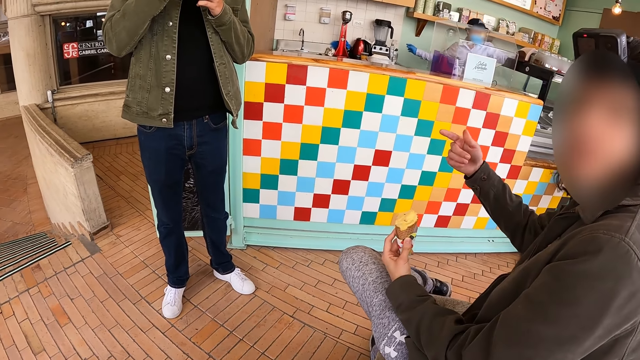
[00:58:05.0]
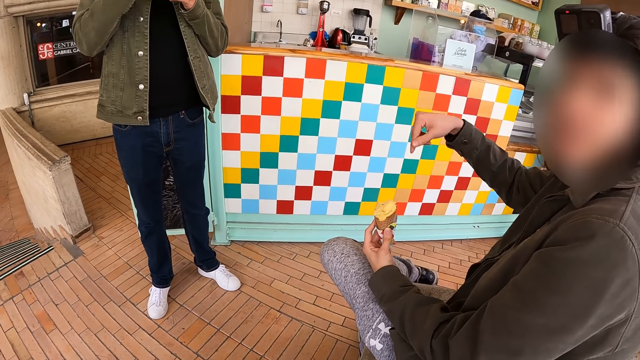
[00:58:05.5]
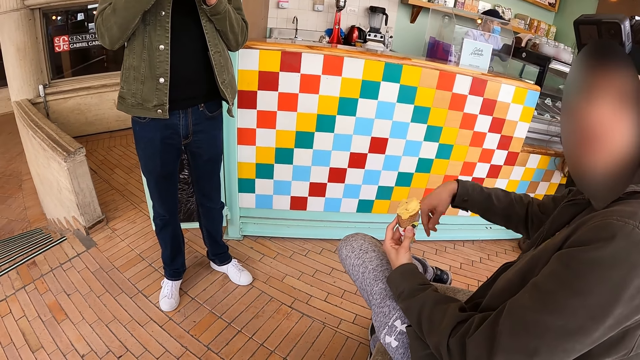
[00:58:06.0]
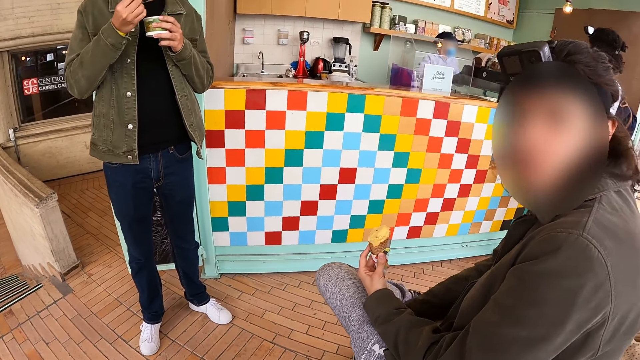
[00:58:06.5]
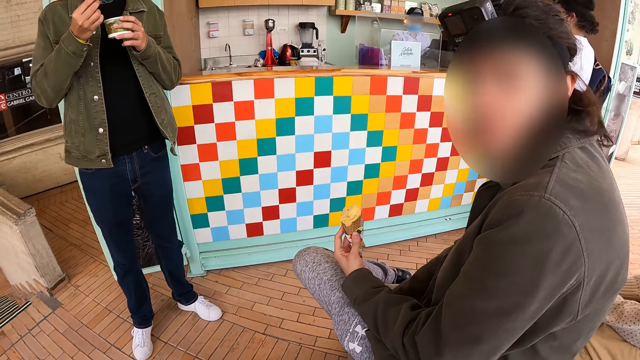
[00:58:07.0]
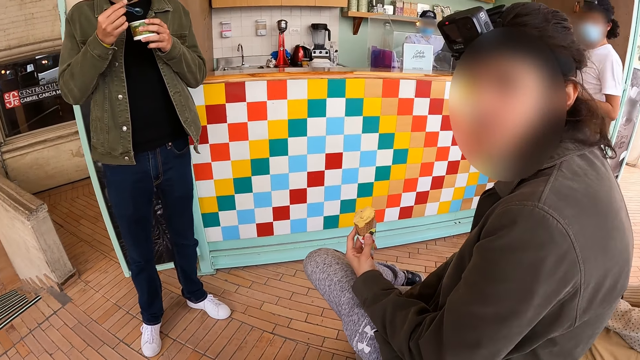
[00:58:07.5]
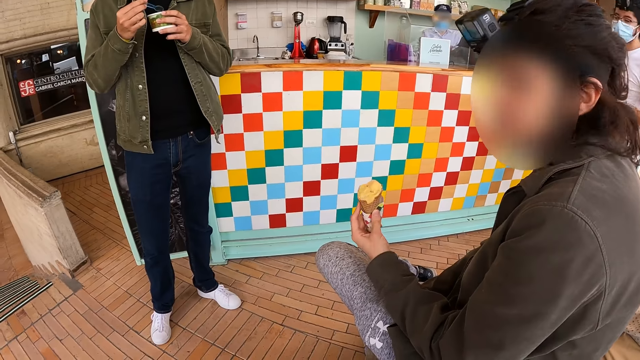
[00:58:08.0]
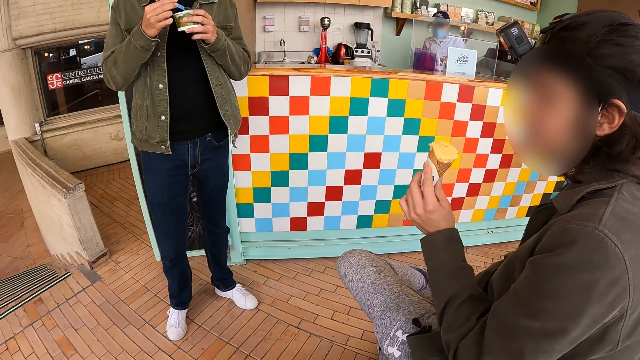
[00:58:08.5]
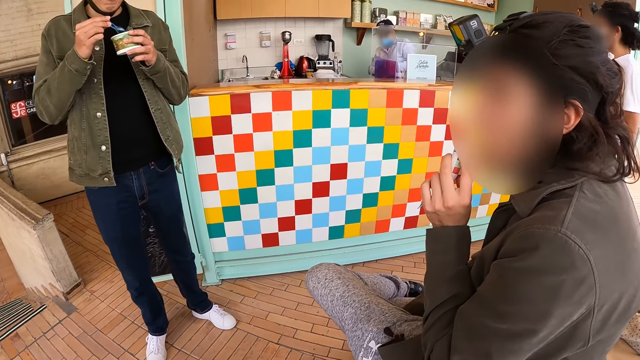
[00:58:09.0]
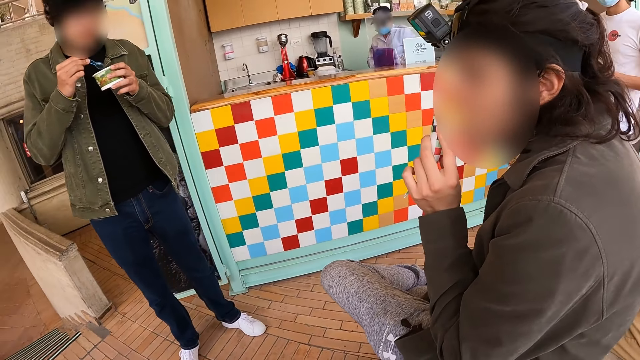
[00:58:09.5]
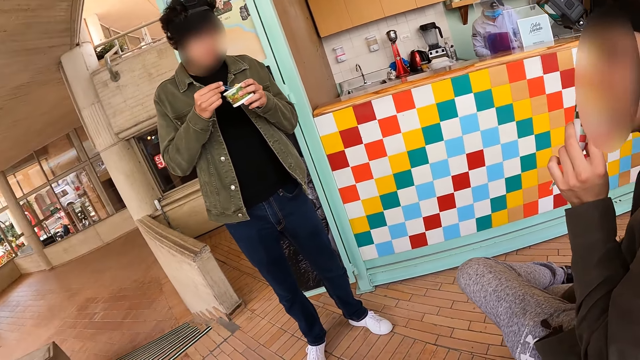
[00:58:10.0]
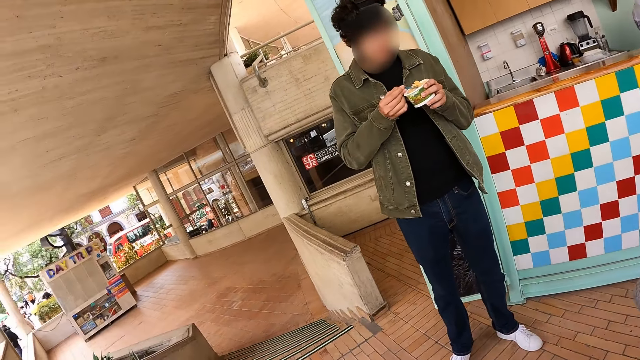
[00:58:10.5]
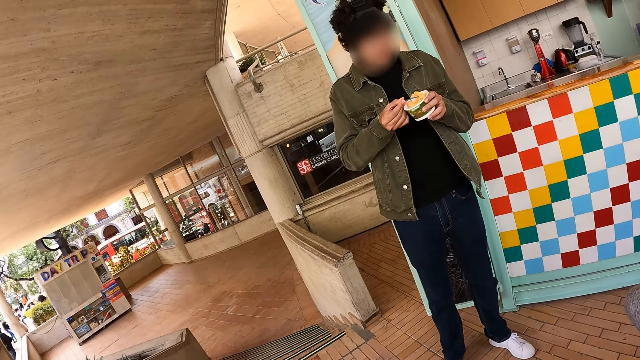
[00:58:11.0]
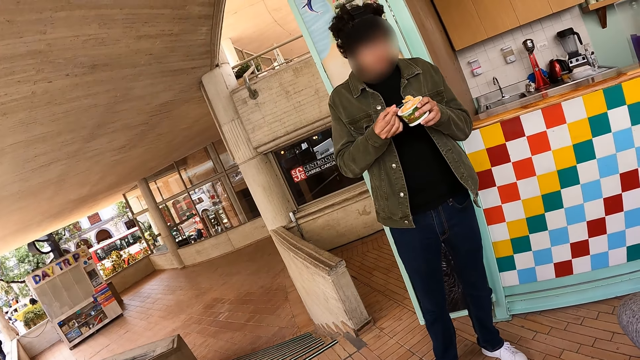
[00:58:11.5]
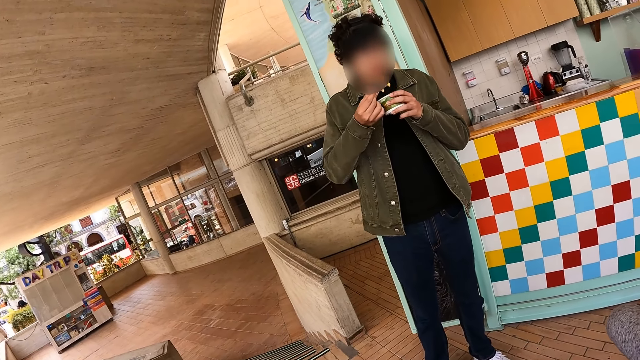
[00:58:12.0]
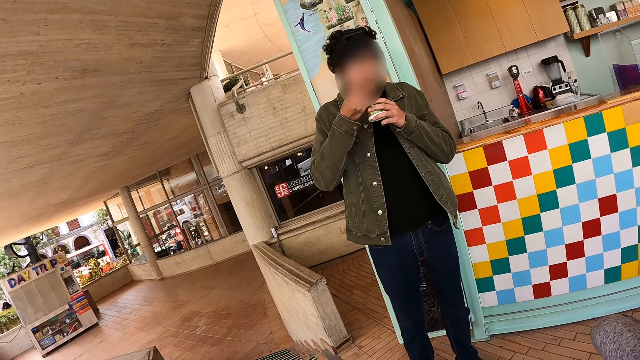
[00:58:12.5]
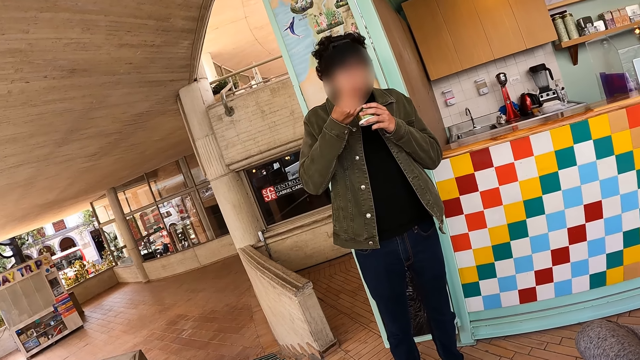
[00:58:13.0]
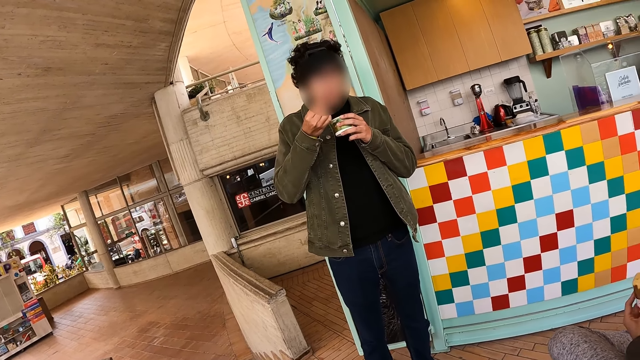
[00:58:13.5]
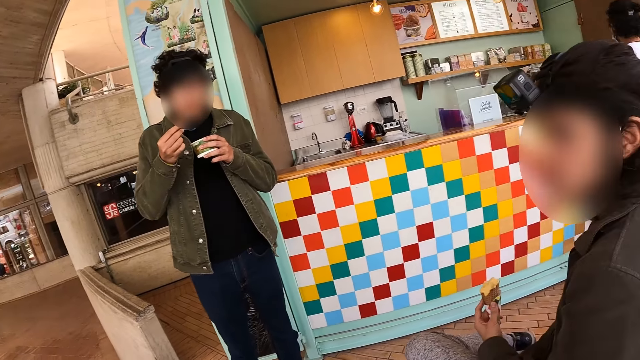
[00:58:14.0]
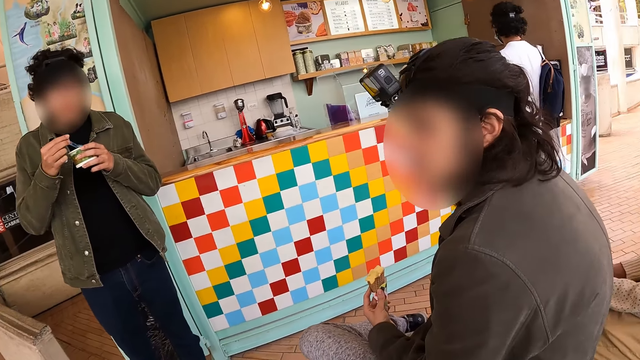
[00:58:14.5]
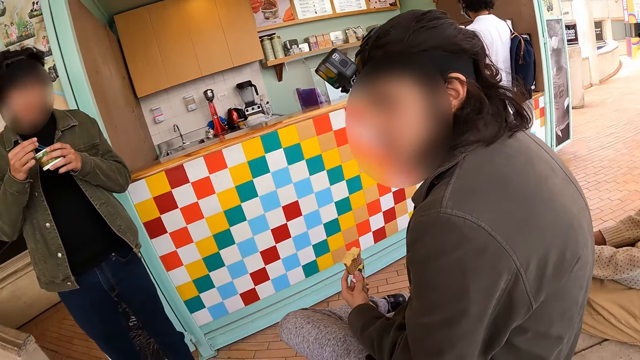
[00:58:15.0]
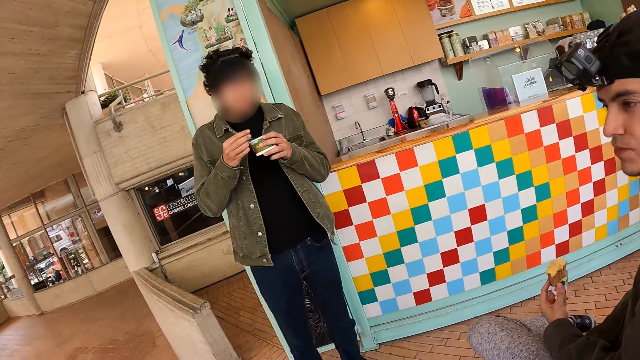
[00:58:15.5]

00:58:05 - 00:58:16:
A man swings the hand. The camera wearer looks around.

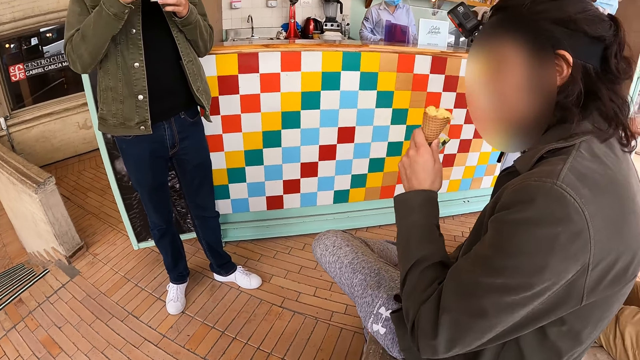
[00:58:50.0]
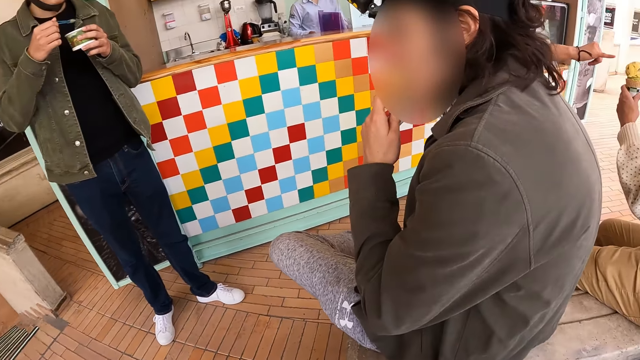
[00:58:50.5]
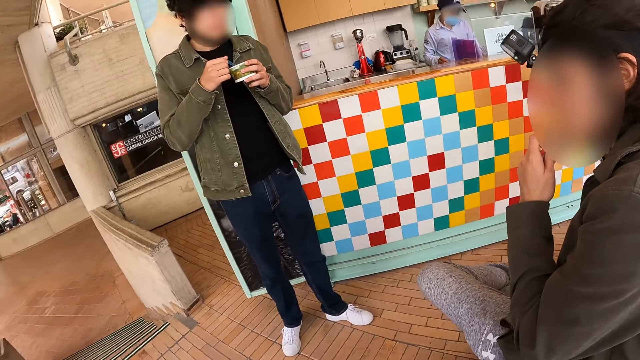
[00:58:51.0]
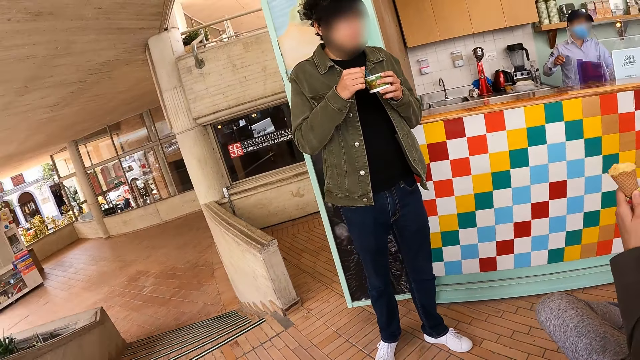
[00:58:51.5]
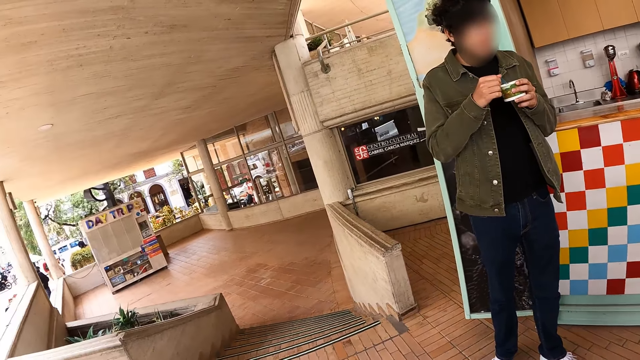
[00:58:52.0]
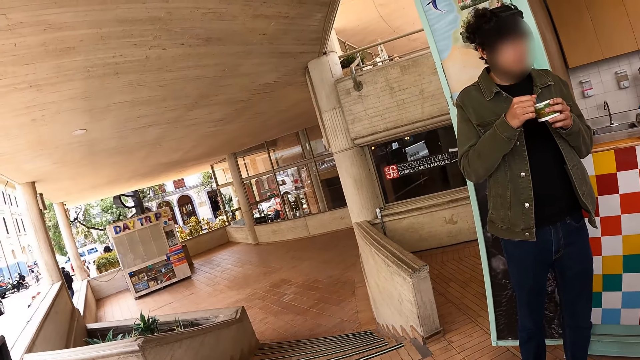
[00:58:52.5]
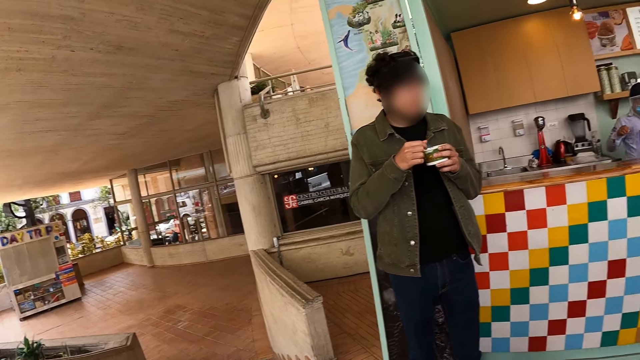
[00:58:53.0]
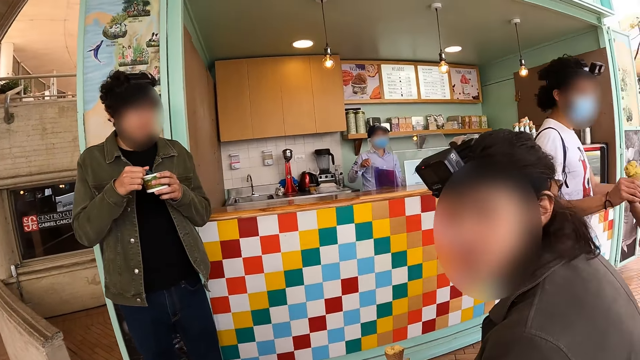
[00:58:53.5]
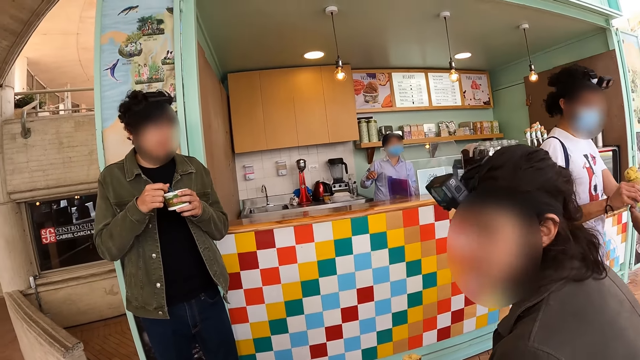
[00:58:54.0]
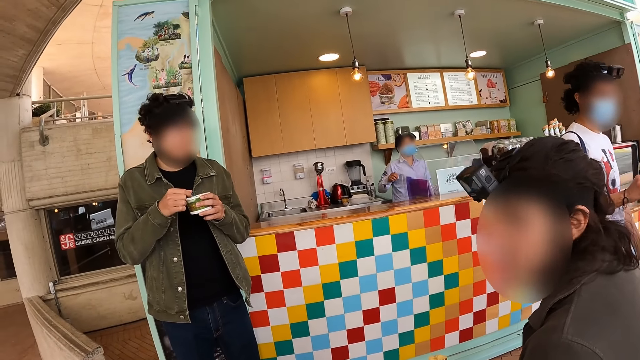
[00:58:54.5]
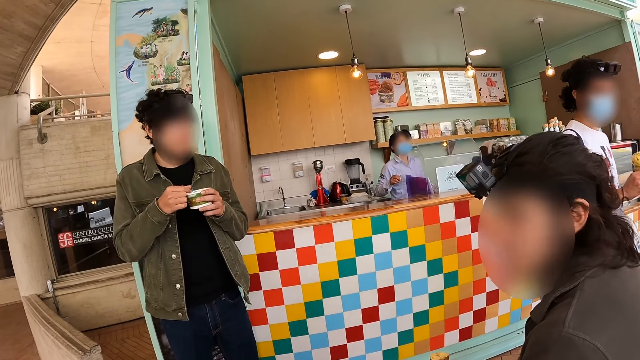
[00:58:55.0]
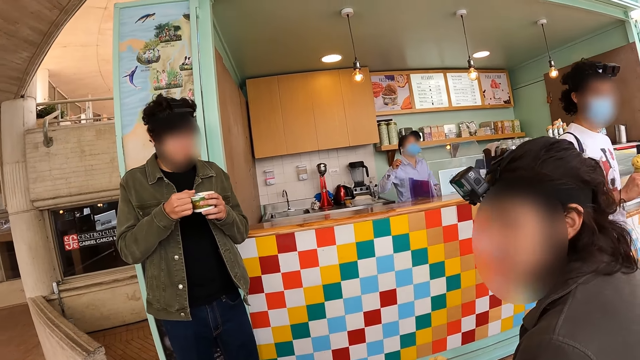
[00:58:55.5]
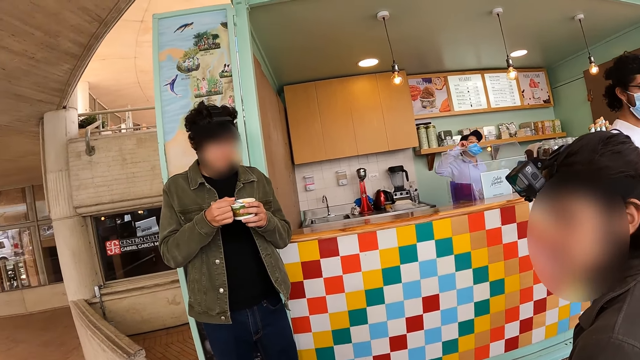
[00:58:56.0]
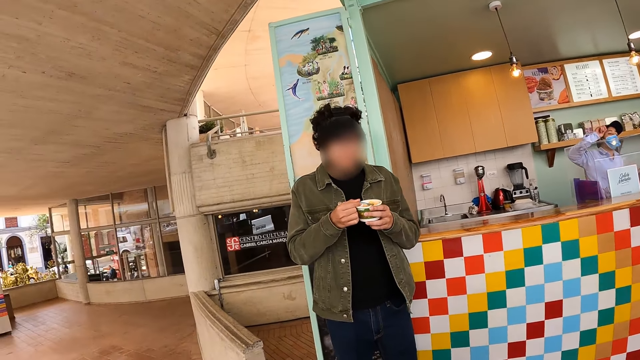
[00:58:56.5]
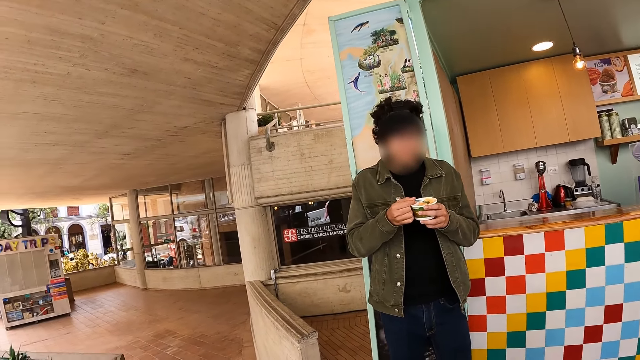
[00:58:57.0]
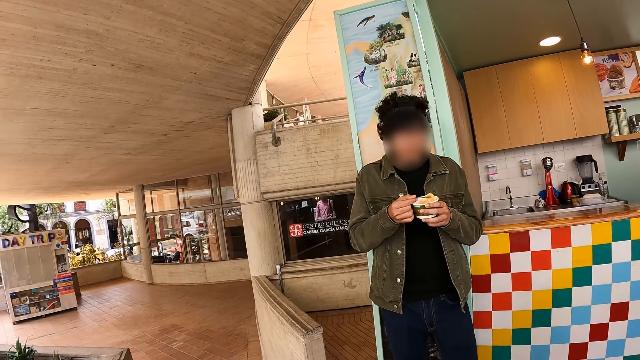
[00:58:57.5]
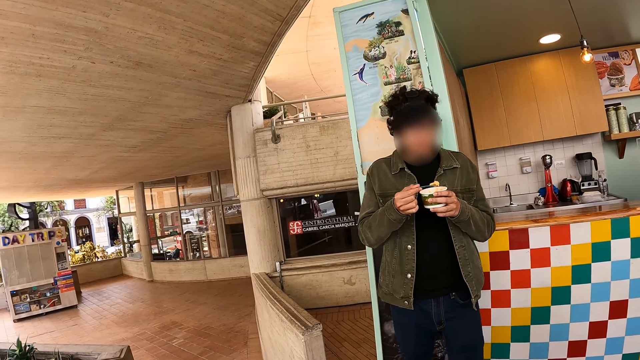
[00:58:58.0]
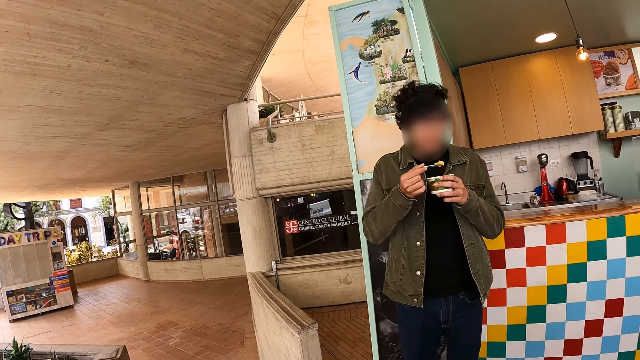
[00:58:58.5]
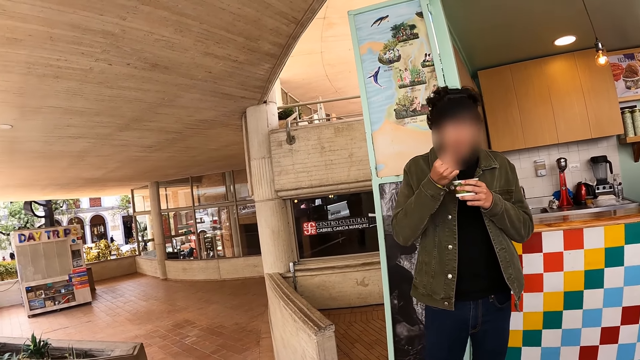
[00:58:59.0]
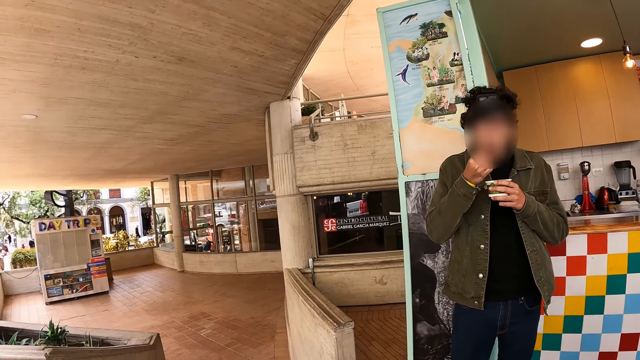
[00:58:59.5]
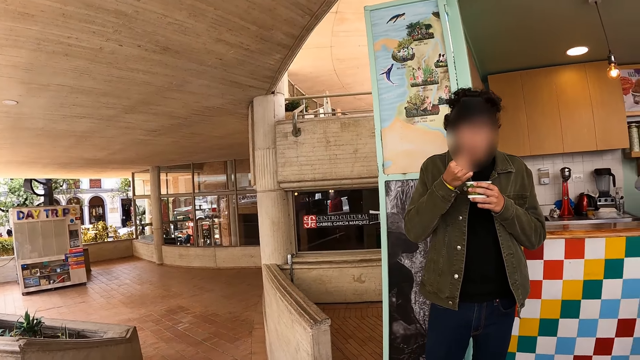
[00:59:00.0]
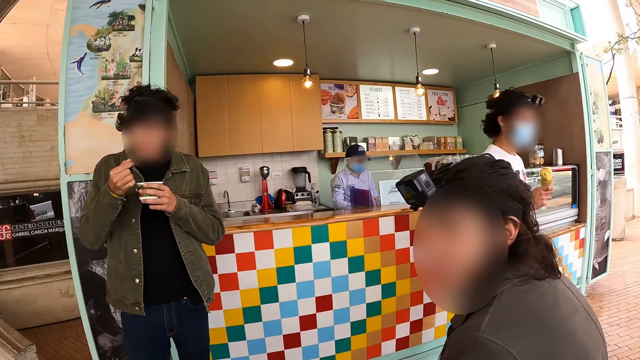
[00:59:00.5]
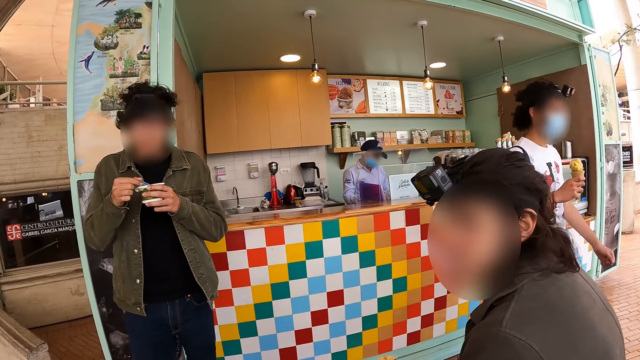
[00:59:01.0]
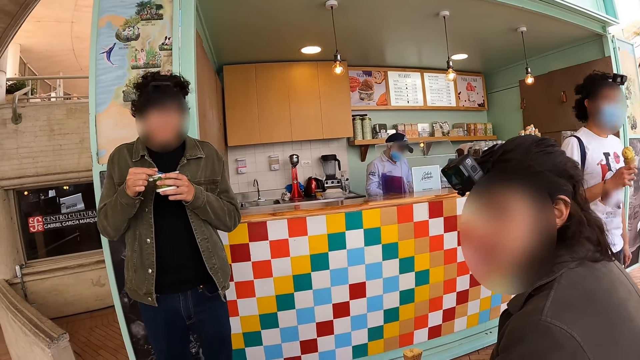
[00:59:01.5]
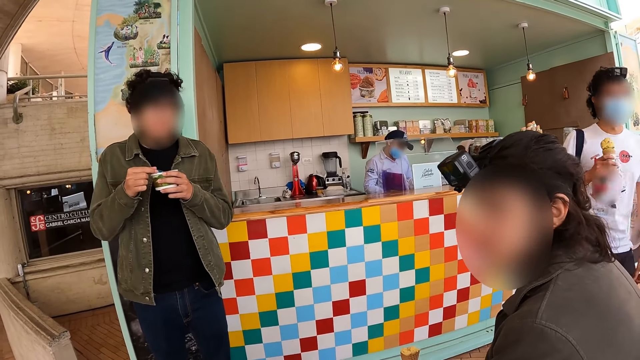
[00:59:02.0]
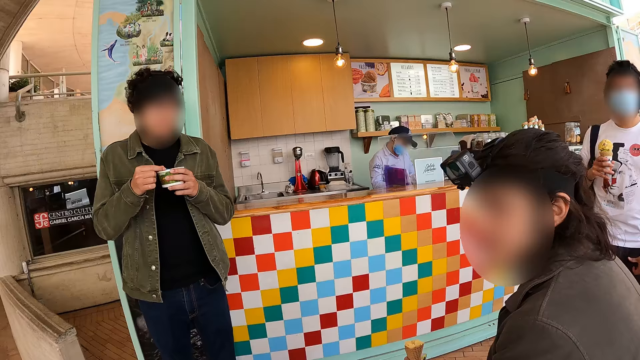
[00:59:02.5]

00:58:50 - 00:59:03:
The camera wearer looks around the verandah. They interact with a man. They stare at another man. They interact with the first man.
